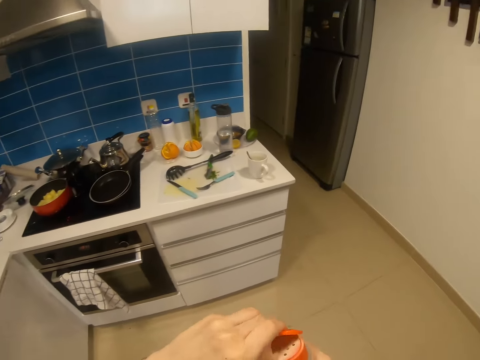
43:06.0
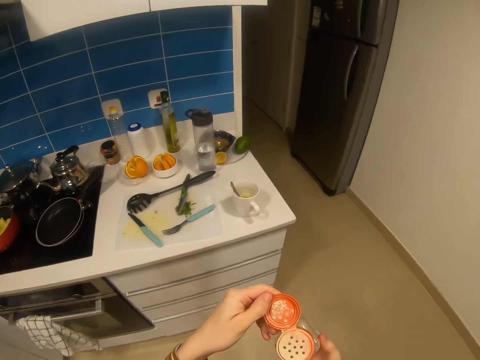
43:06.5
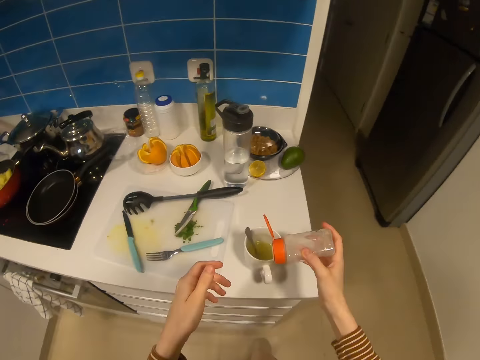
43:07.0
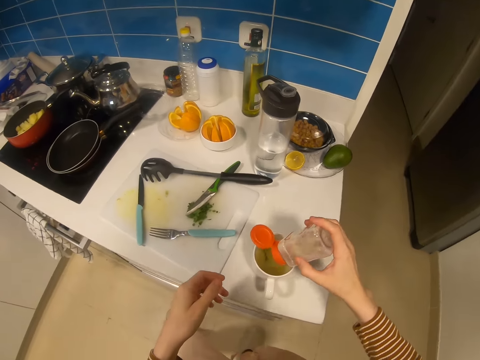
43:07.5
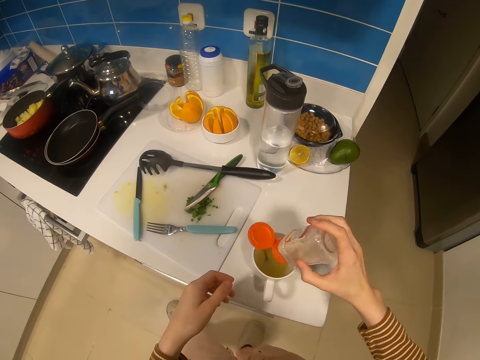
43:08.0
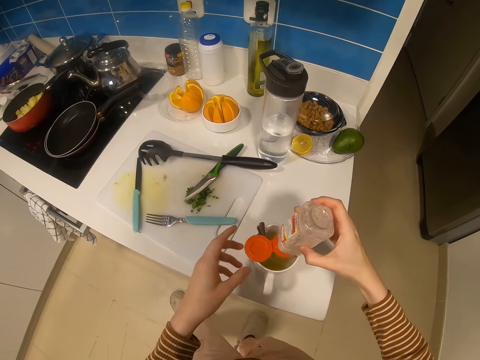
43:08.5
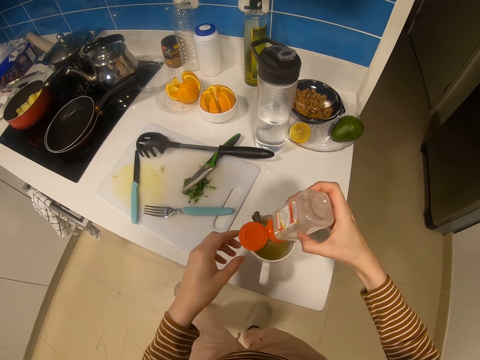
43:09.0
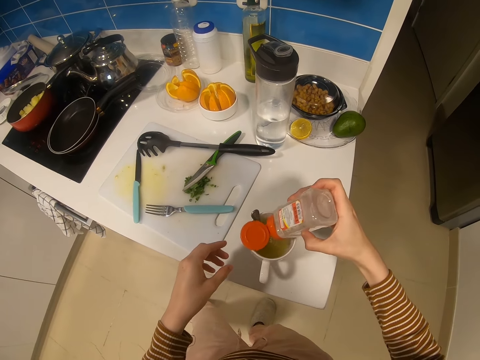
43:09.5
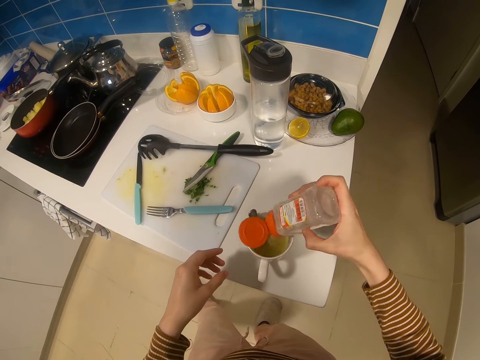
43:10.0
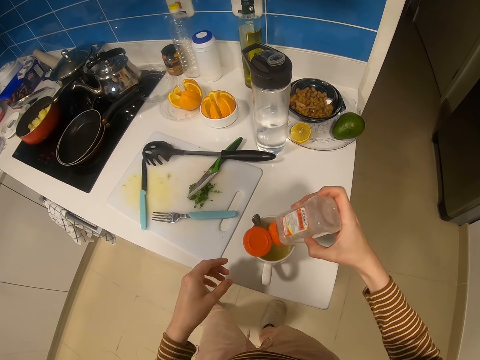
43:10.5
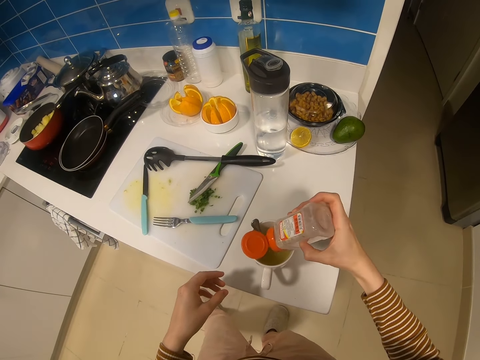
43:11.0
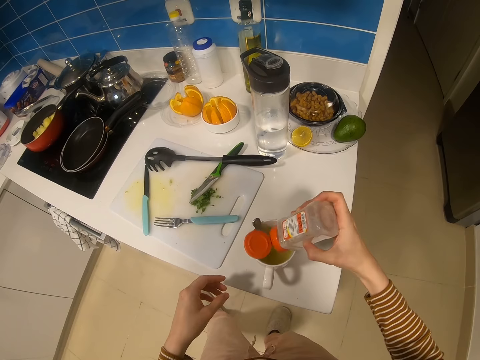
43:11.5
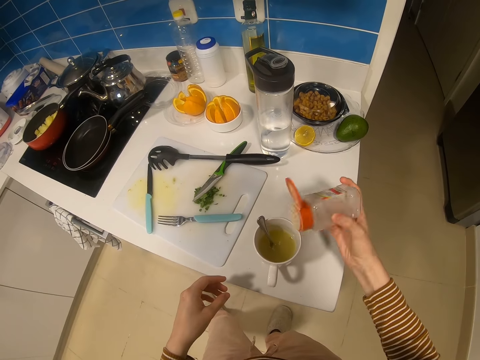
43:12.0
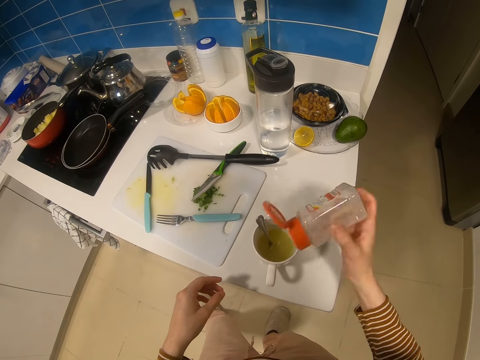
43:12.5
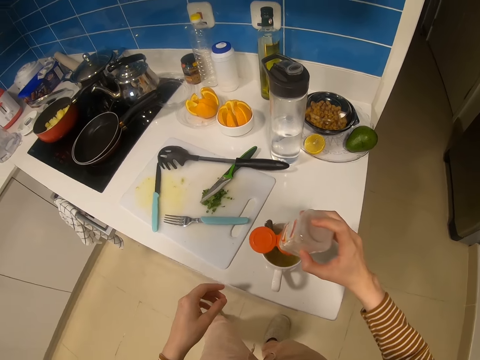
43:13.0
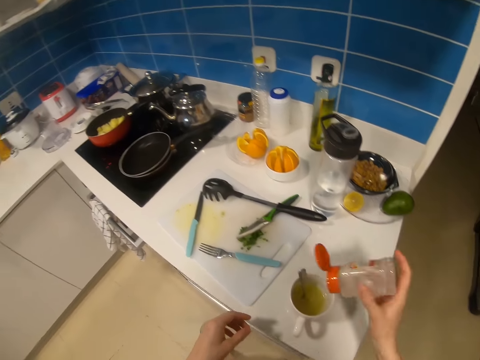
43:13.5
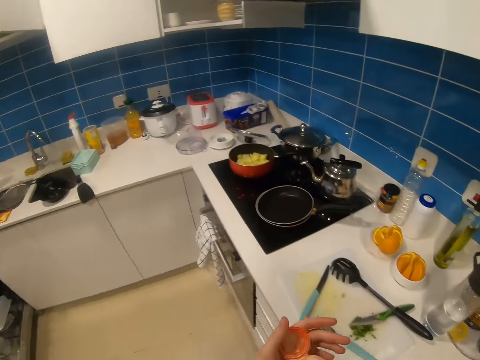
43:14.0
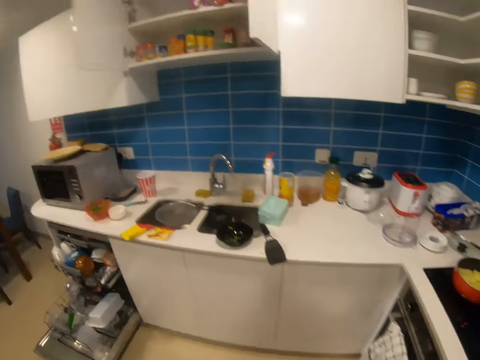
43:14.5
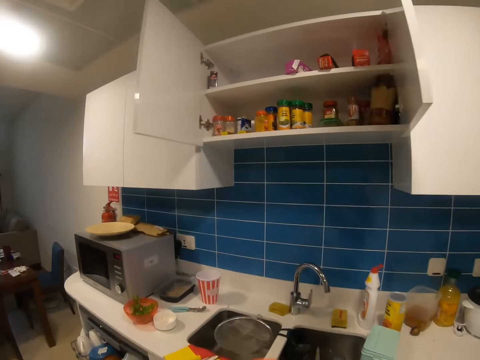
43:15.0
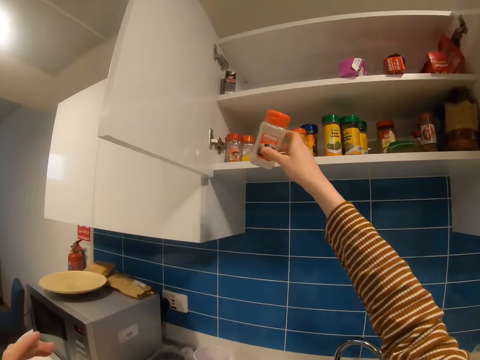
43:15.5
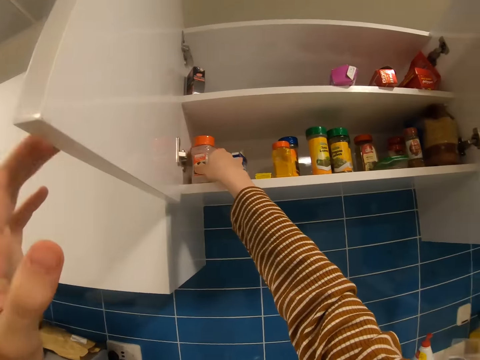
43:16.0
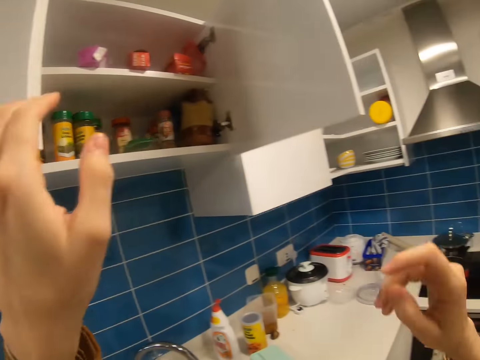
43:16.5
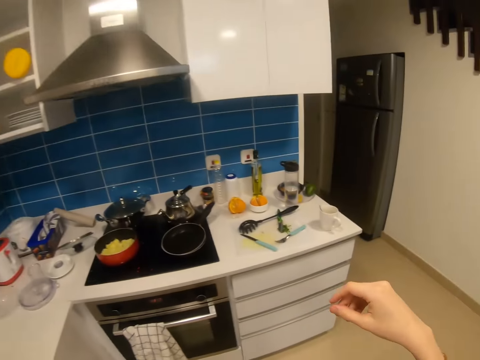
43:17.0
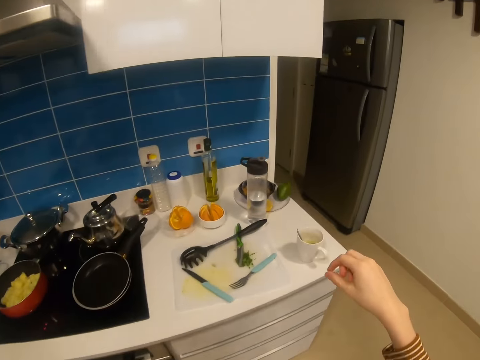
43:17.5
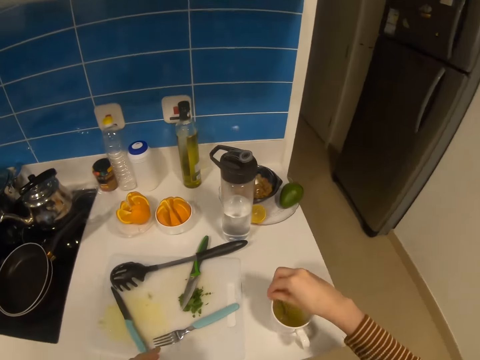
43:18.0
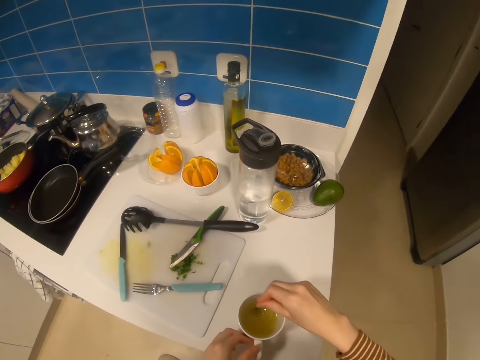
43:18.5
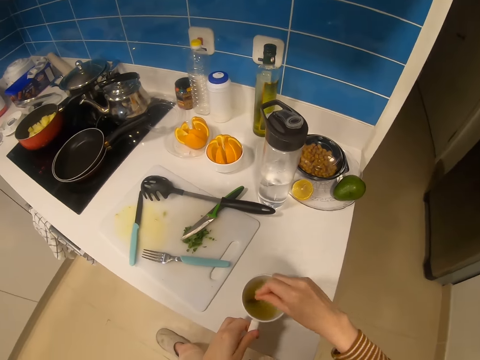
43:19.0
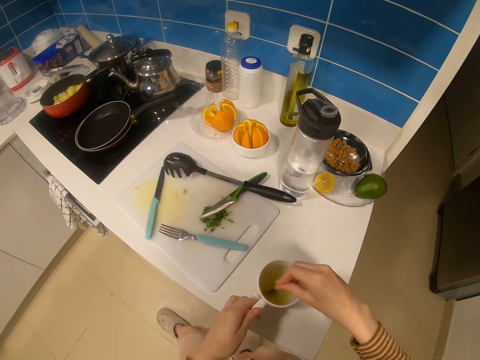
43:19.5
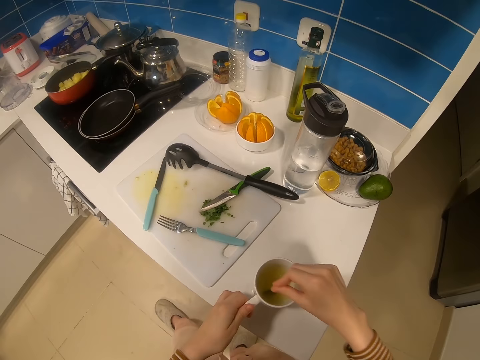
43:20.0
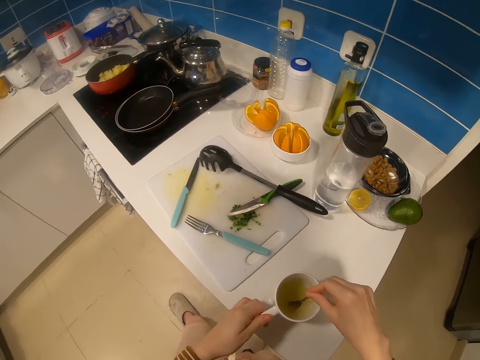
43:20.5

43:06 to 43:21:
The camera wearer walks around the kitchen. They open the lid. They turn the container. They pour salt in the soup. They hold the lid. They shake the container. They move their hand down. They move the container. They pour an ingredient in the cup. They lift the container up. They hold the lid. They walk around the kitchen. They cover the lid. They lift the container up. They put the container on the counter or in the cabinet. They lift their hand up. They push the door. They close the cabinet. They move their hand up. They walk. They hold a spoon. They stir in the cup with the spoon. They hold the cup. They stir the soup.

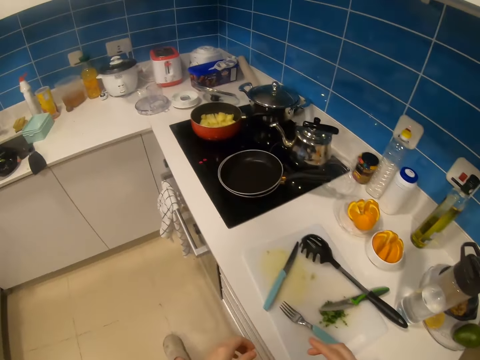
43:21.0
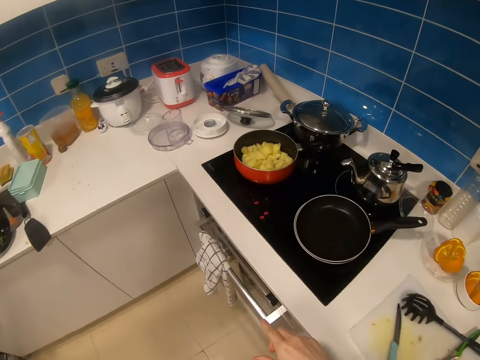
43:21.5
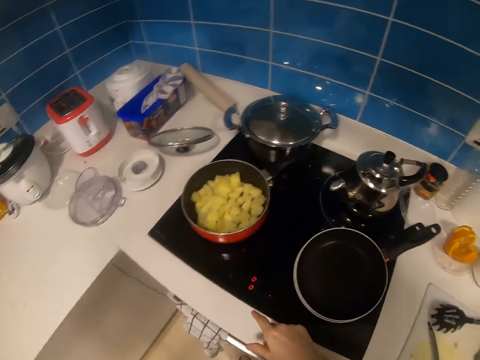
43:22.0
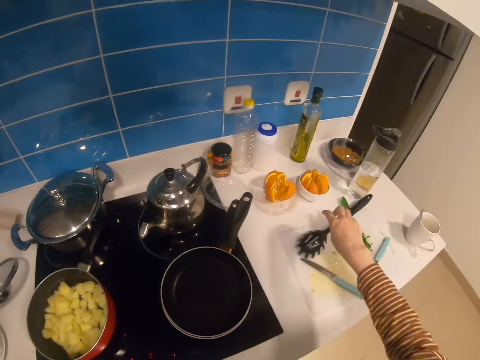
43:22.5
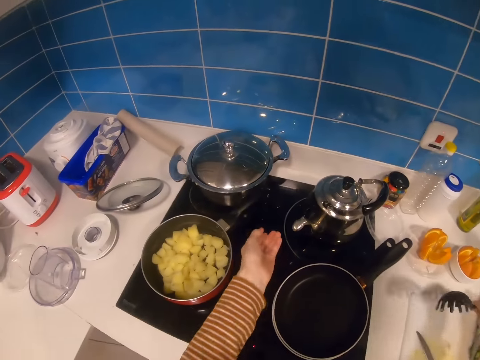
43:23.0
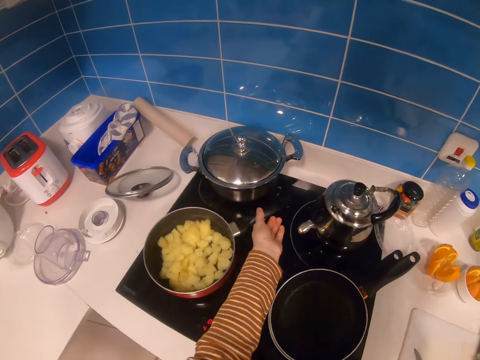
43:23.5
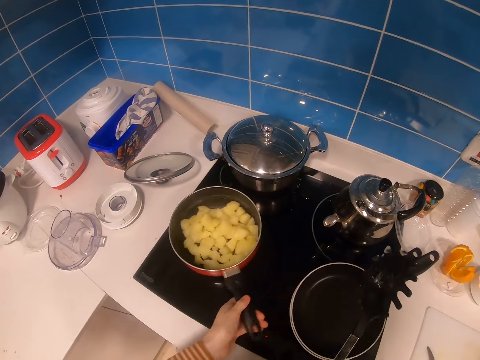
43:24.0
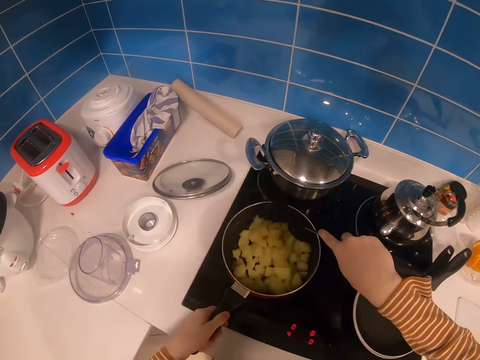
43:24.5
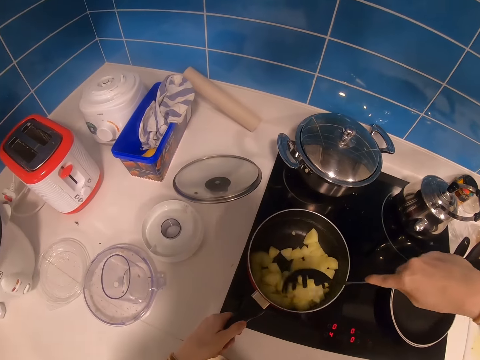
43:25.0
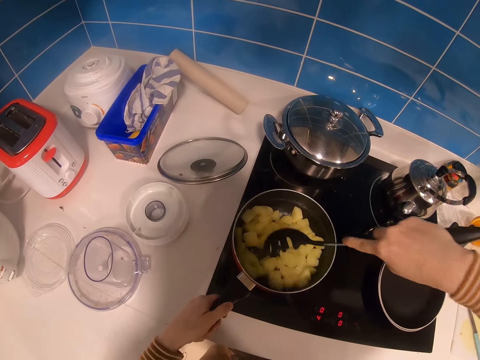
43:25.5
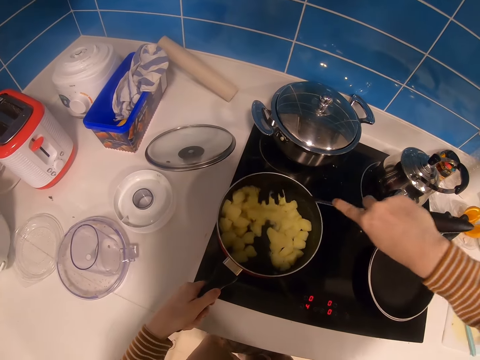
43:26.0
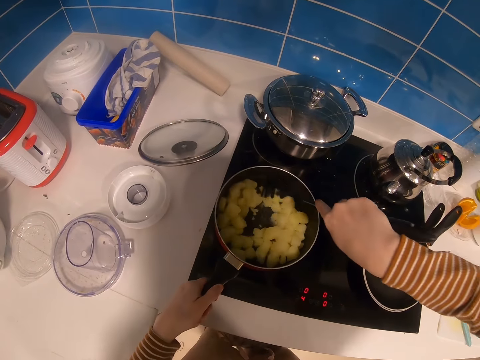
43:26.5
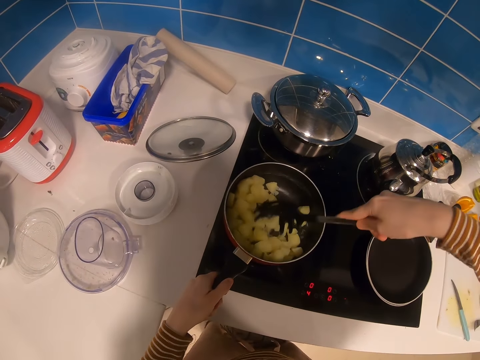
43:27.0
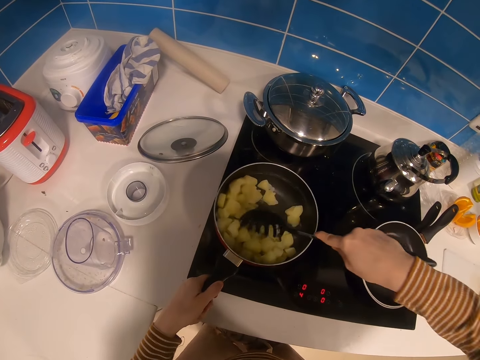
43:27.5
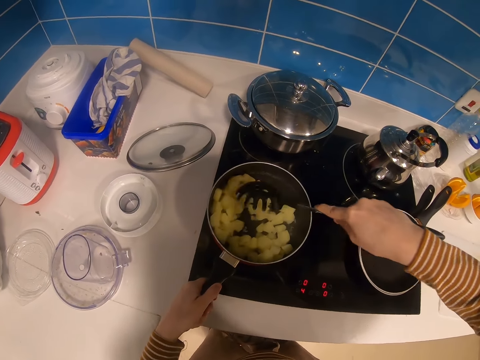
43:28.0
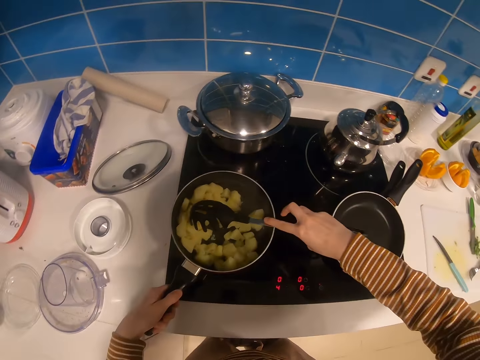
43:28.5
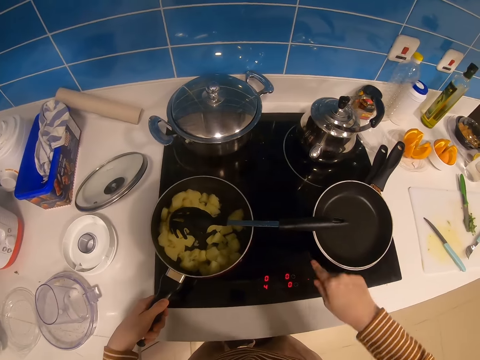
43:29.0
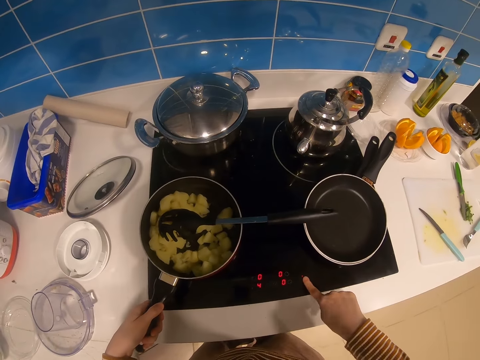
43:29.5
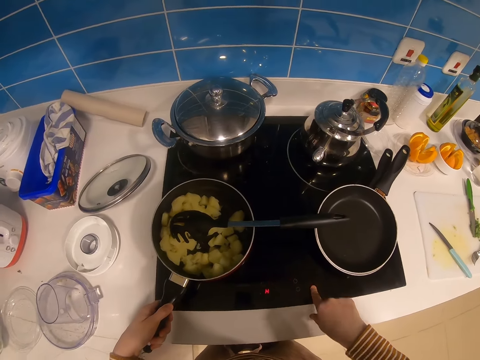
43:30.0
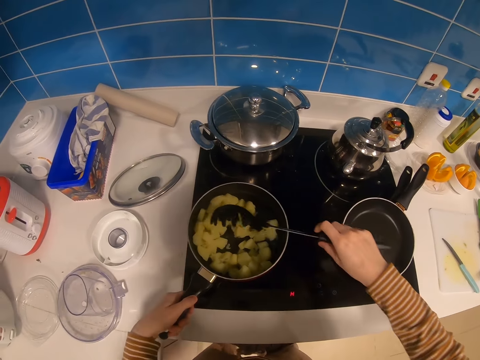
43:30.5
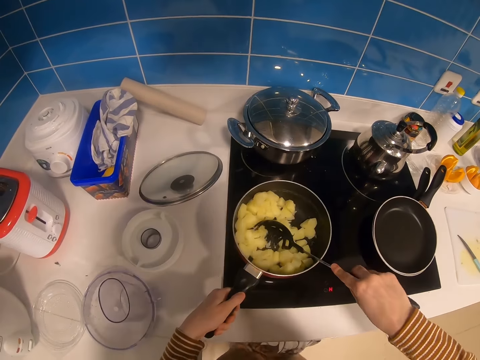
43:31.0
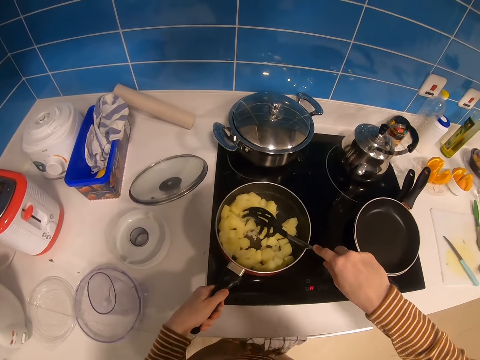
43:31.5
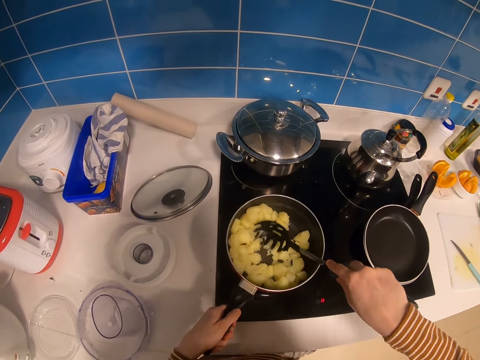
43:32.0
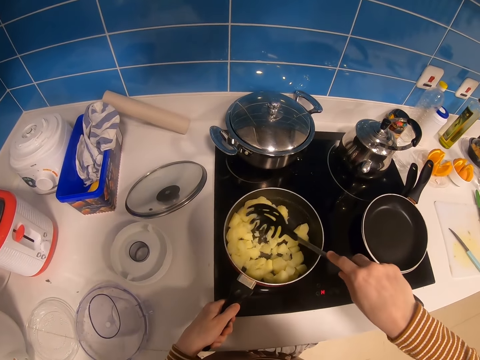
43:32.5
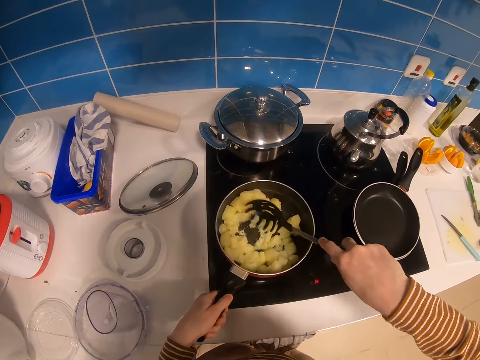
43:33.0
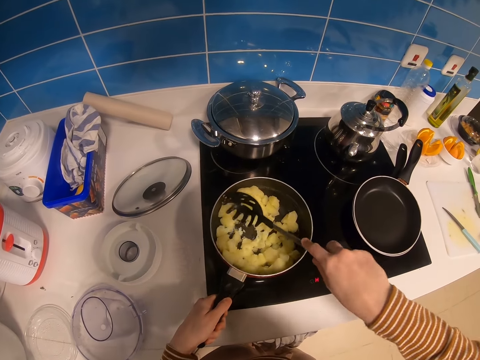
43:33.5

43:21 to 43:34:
The camera wearer moves their hands up. They walk around the kitchen. They move their hand up. They hold a pasta server or spatula. They move their hand forward. They pick up the spatula from the counter. They hold a pot or pan. They move the pot. They move the pasta server down. They put the pasta server in the pot. They stir potatoes in the pan with the spatula. They put the pasta server on the pot. They move their hand down. They press the stove. They adjust the cooker with buttons. They hold the pasta server. They crush the potatoes in the pan with the spatula. They lift the pasta server up.
